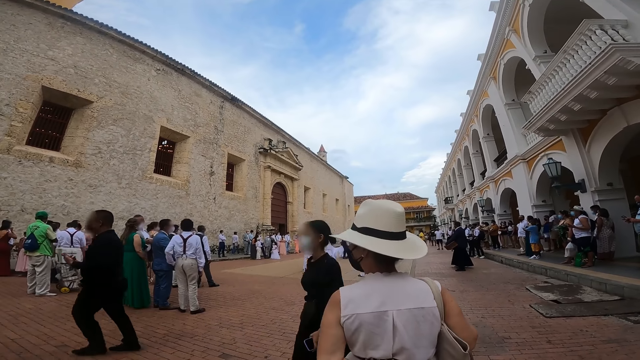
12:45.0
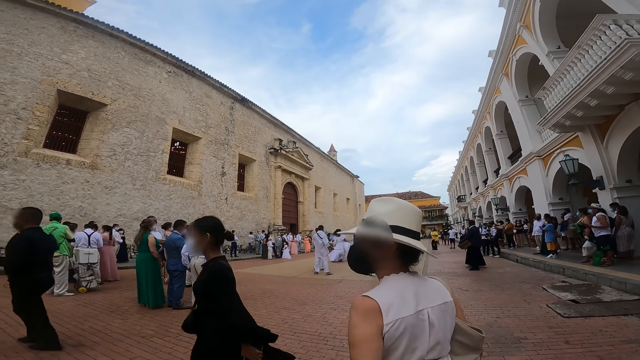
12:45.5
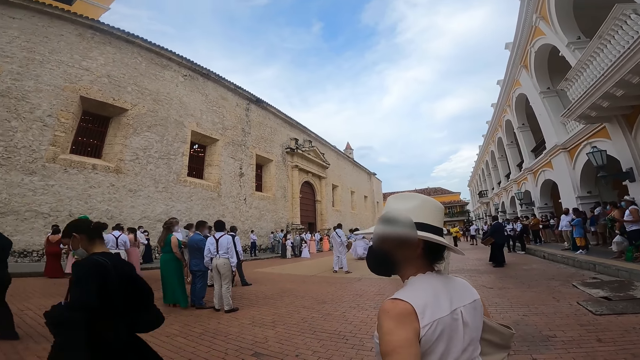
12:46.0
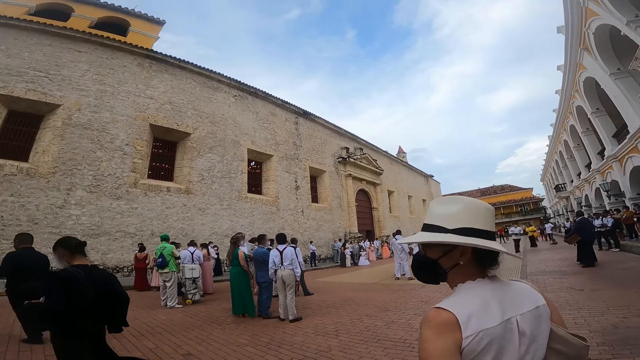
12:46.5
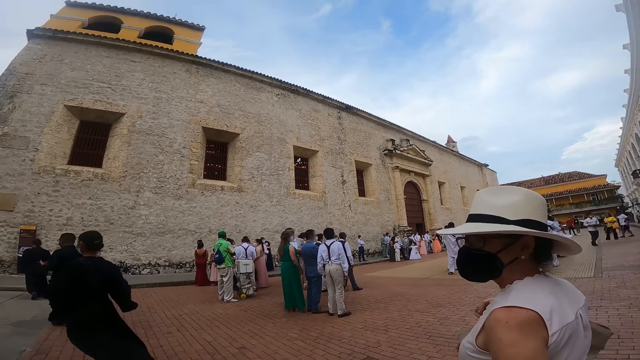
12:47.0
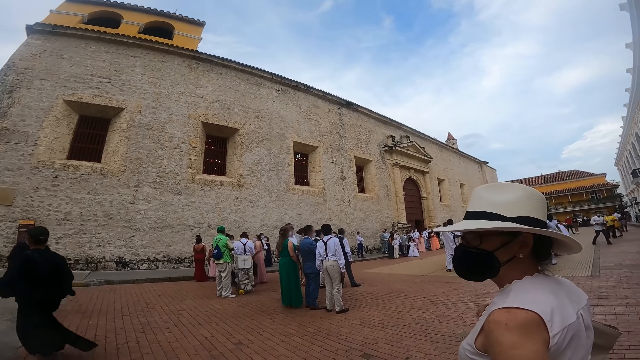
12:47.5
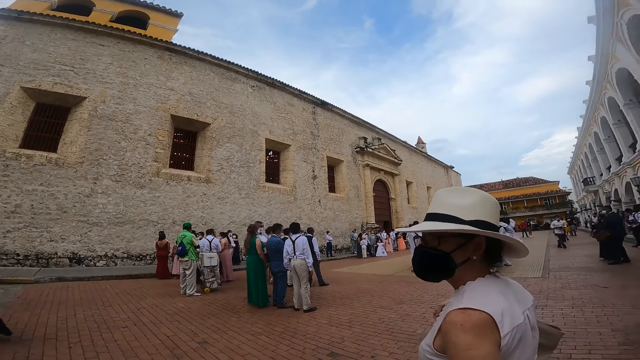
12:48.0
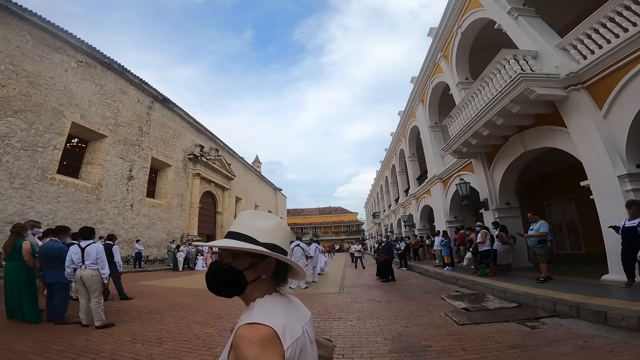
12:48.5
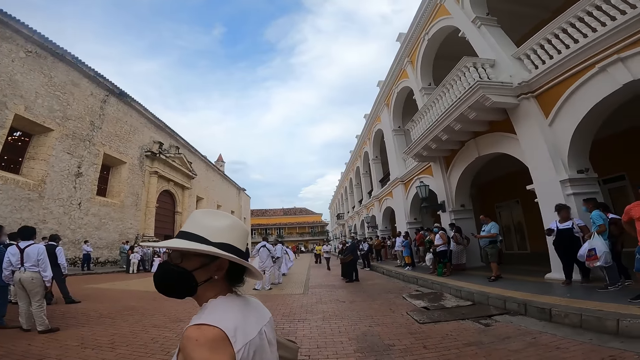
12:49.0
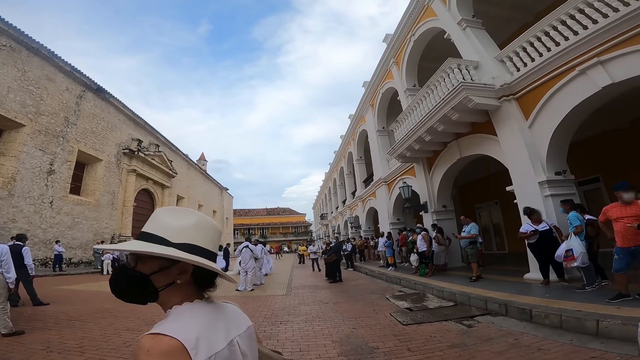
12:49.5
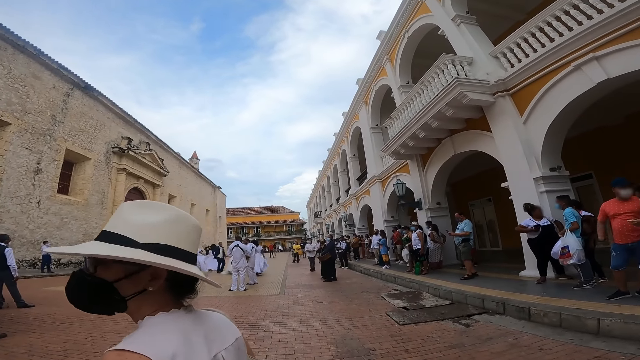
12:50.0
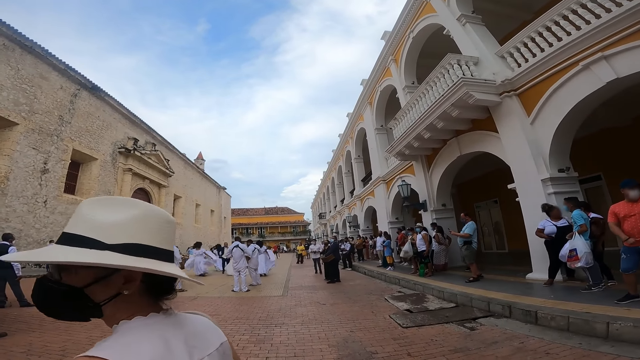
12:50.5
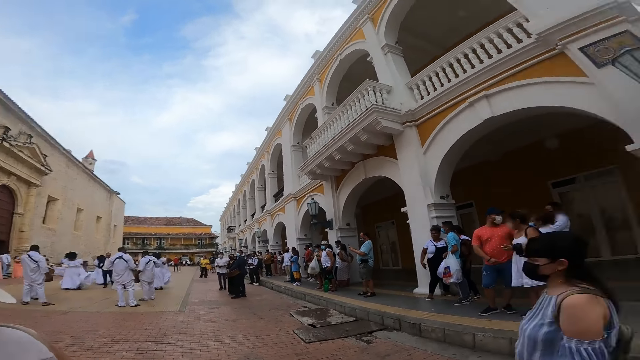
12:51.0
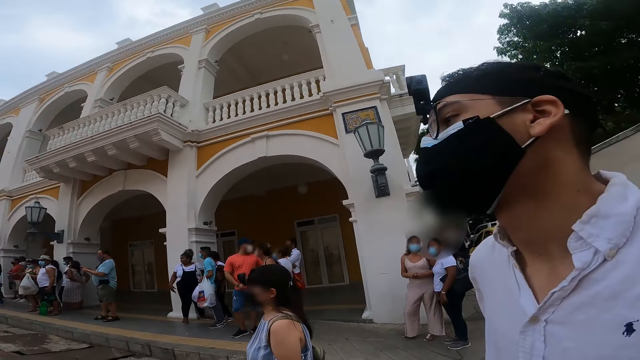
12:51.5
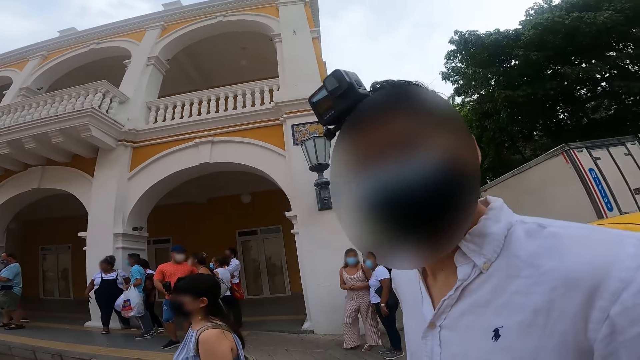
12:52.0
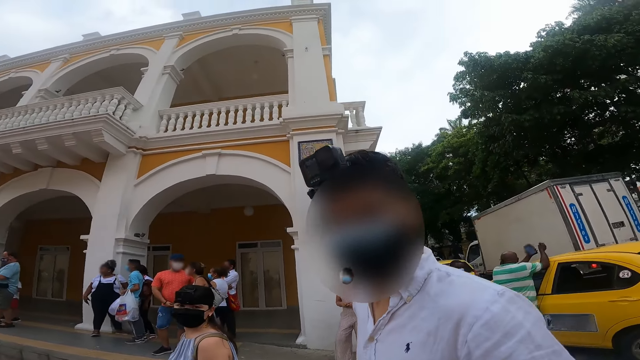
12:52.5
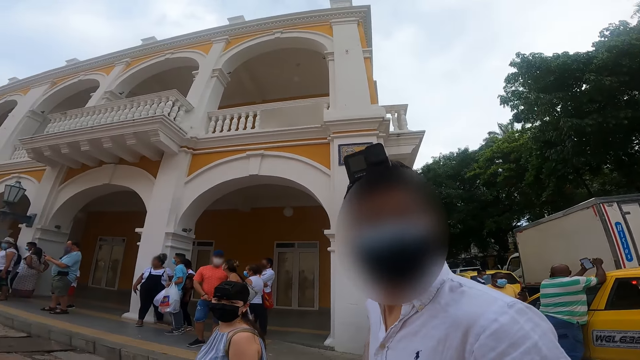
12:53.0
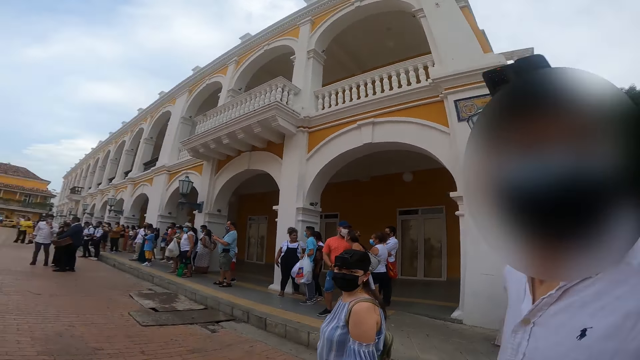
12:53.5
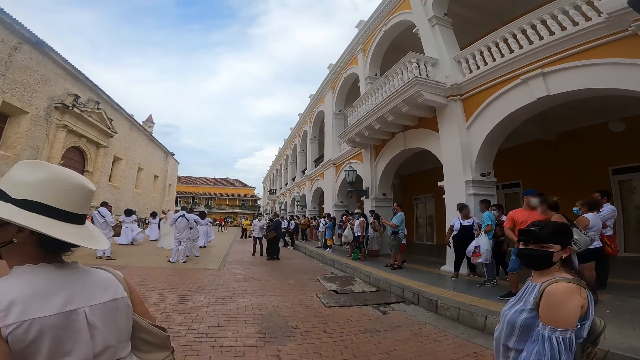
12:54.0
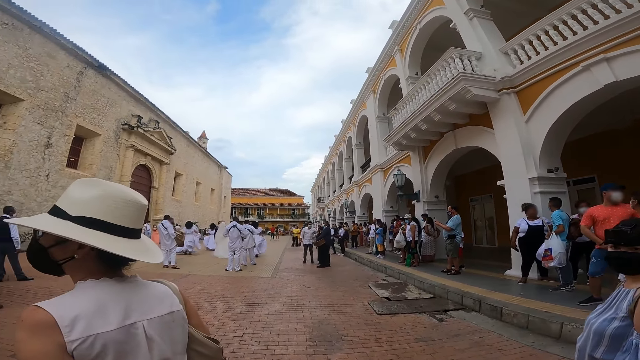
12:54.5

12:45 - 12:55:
The camera wearer looks around. They interact with the man and a woman.

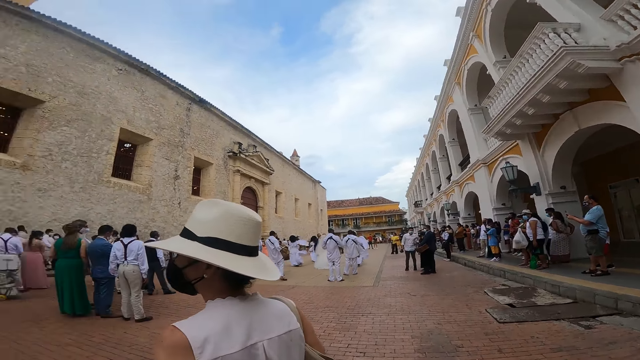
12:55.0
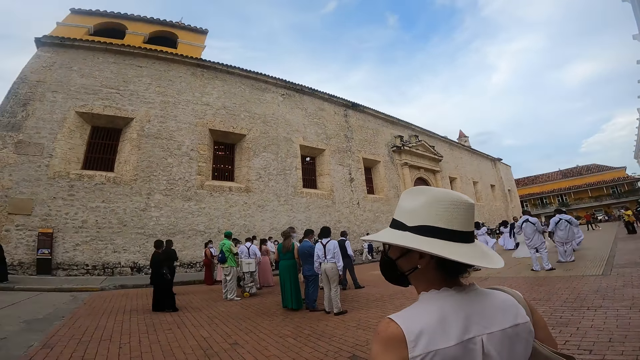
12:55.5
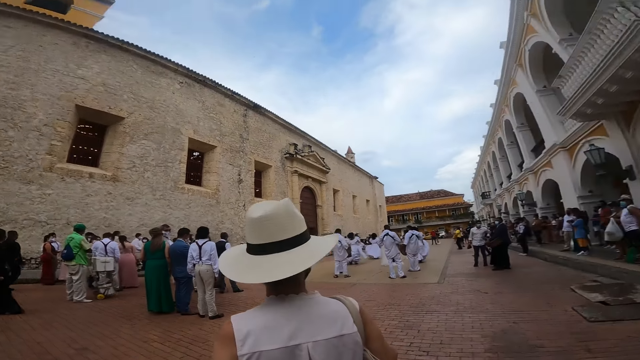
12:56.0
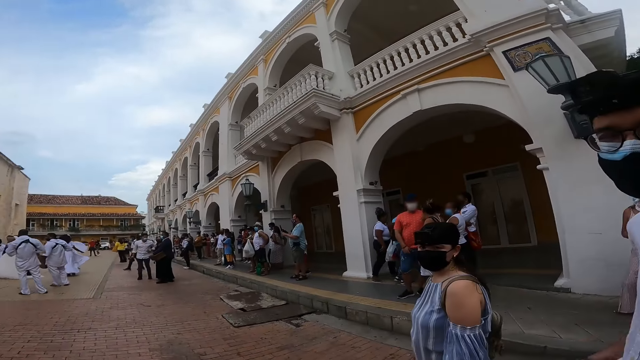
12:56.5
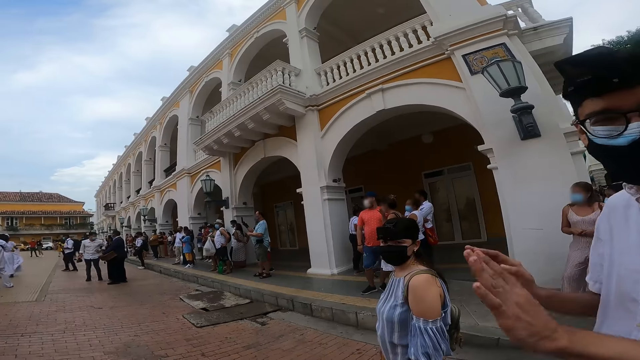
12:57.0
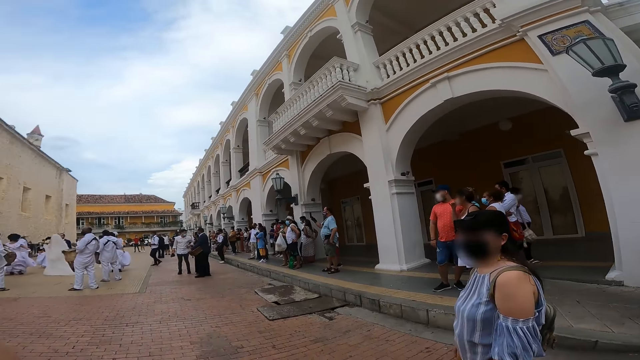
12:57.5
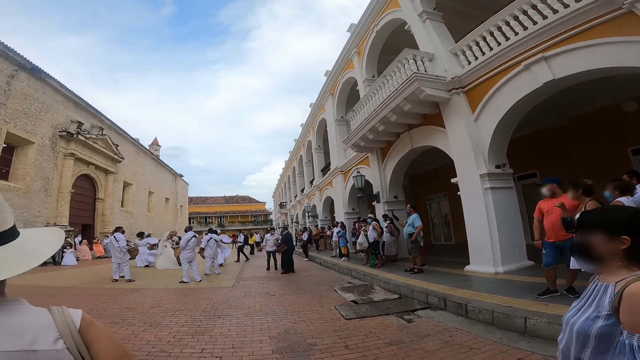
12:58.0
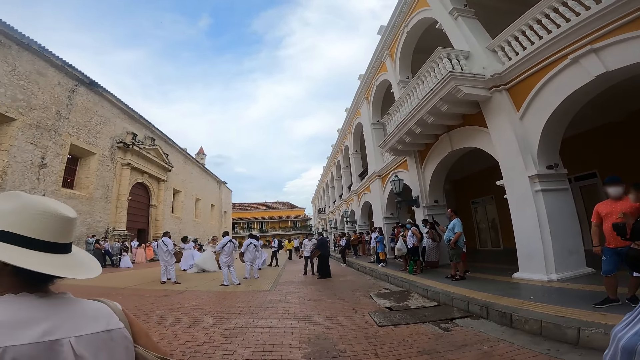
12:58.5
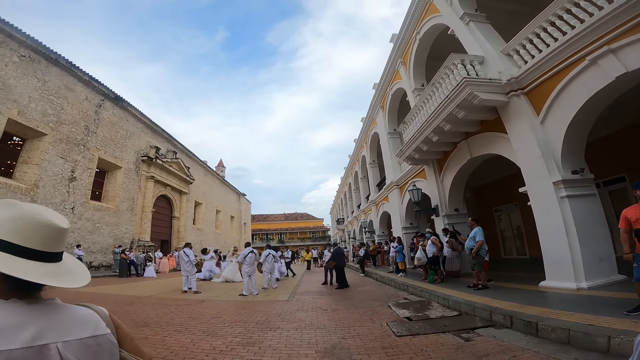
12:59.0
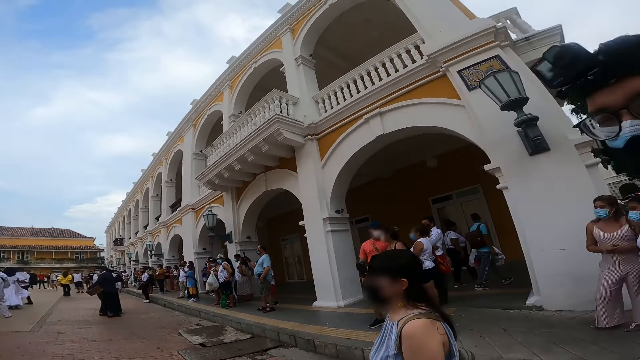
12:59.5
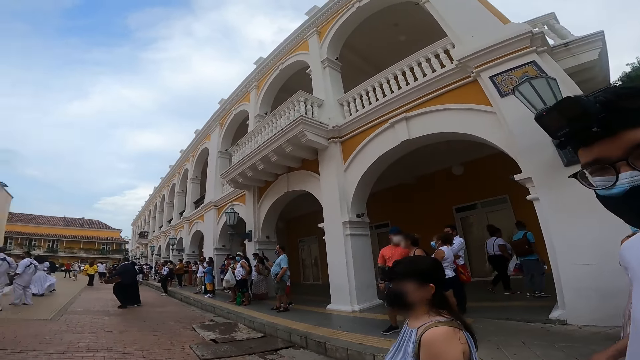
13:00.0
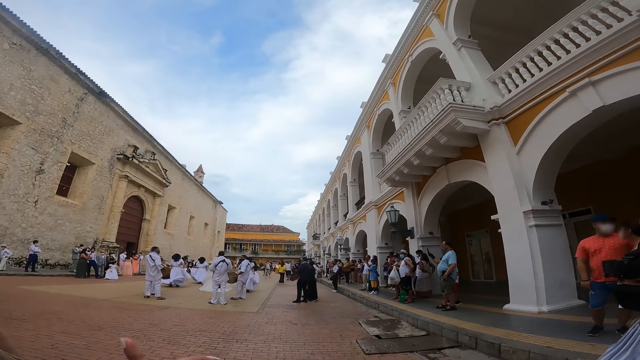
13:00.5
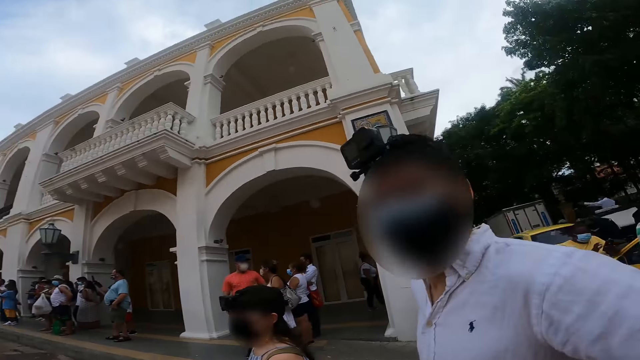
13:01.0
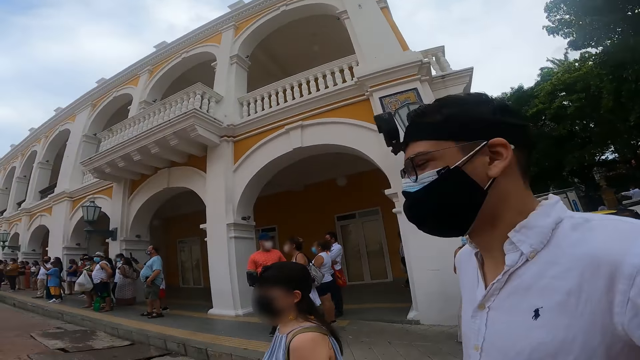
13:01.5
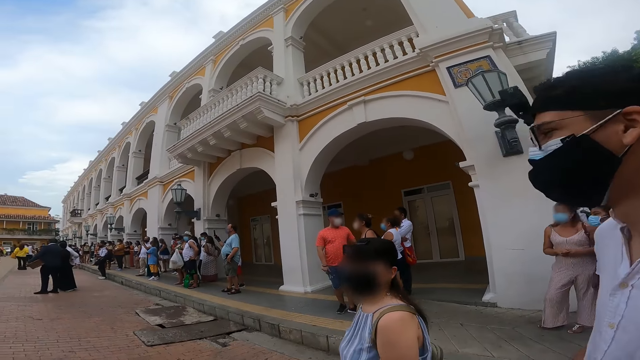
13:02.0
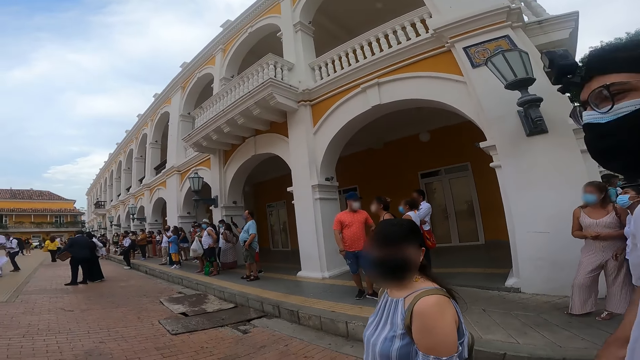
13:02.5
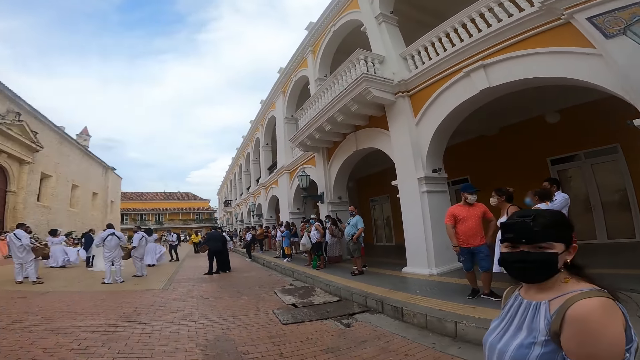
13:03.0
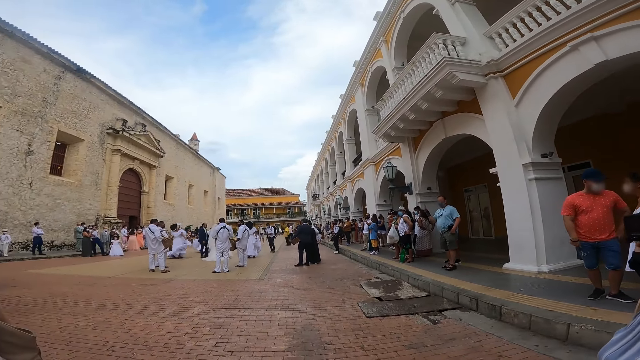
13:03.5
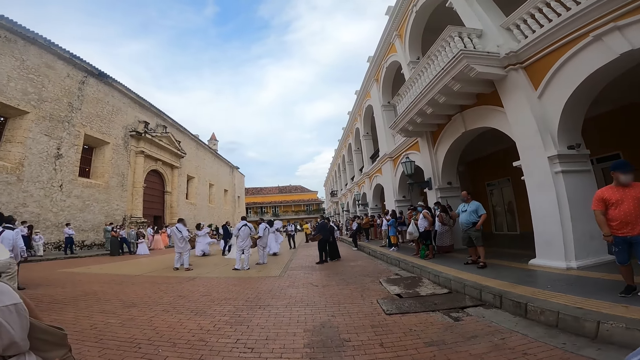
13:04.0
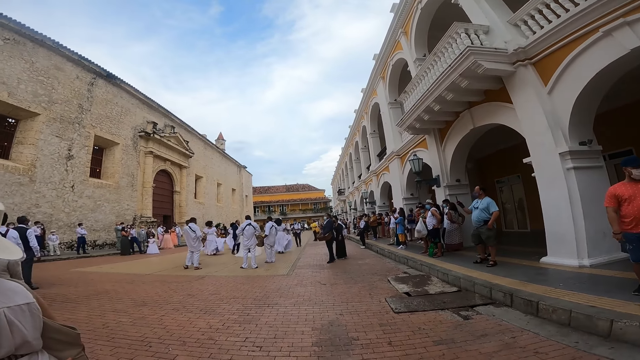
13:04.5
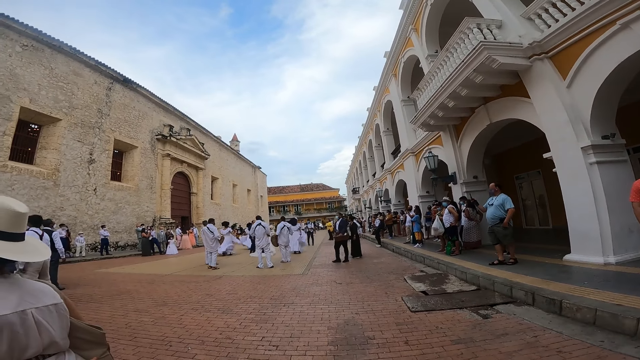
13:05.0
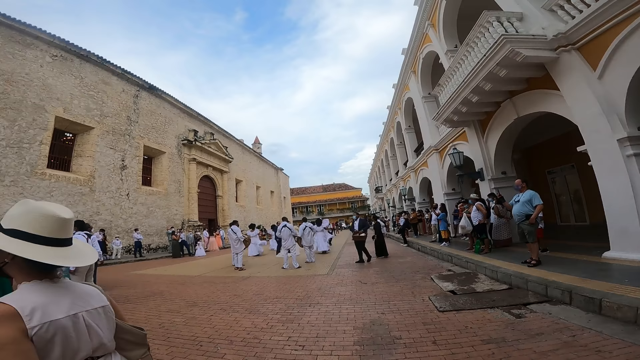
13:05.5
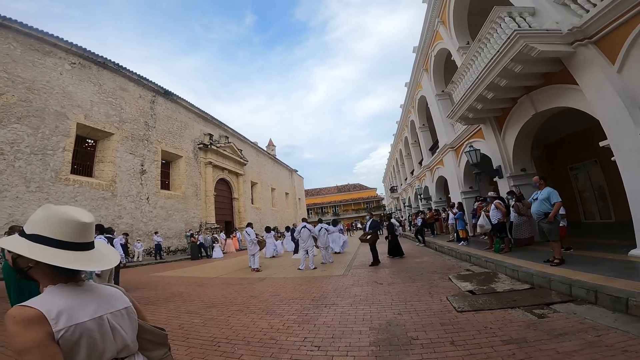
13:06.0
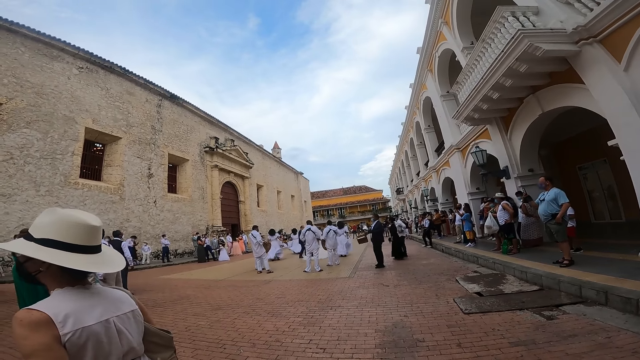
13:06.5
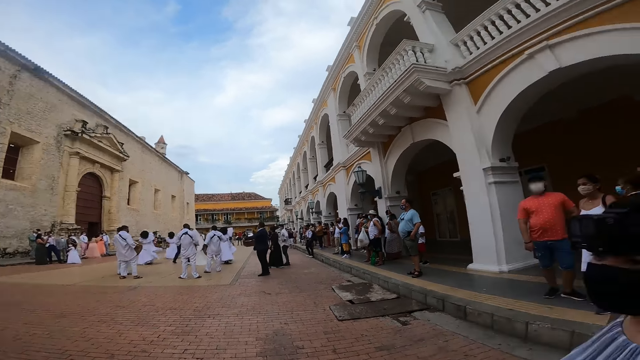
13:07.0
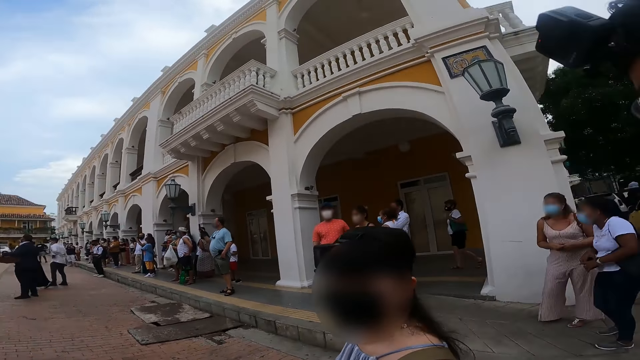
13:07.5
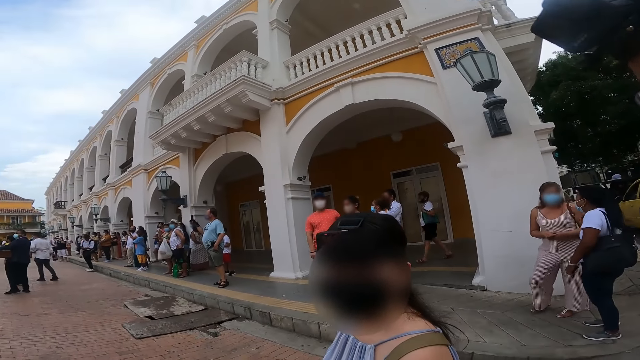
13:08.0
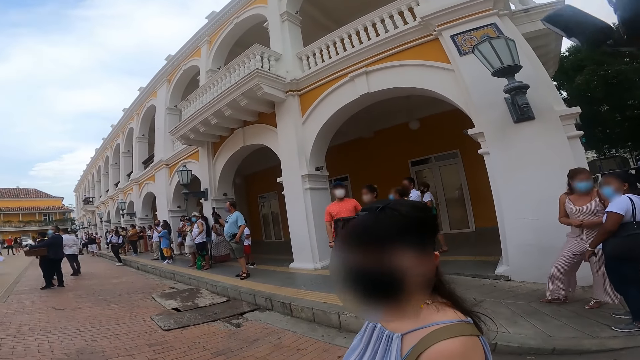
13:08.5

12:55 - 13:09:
The man makes gestures with both hands. The camera wearer interacts with the man. They look around. They look at the people. They look around.
